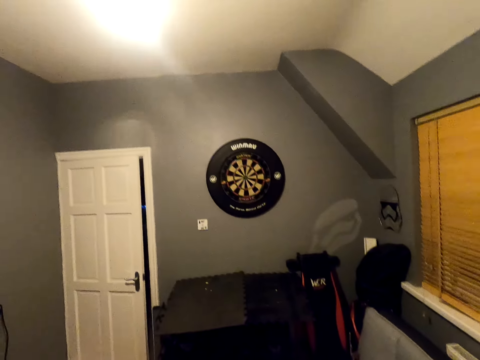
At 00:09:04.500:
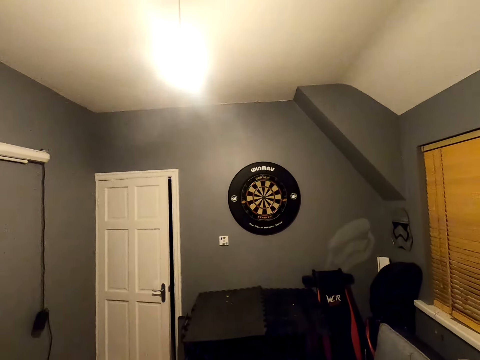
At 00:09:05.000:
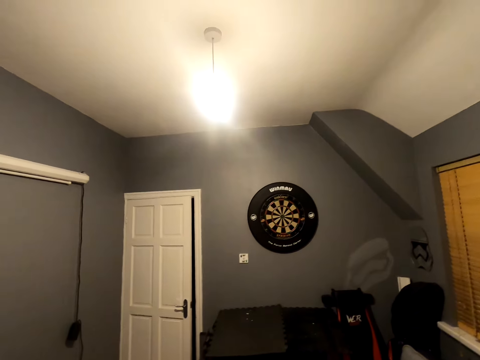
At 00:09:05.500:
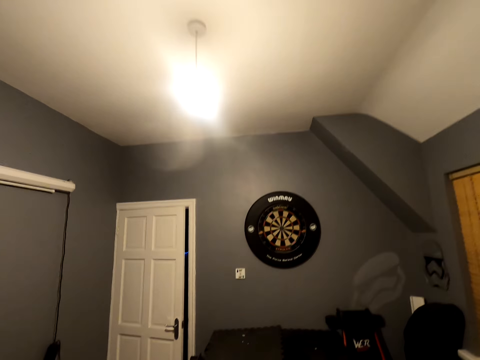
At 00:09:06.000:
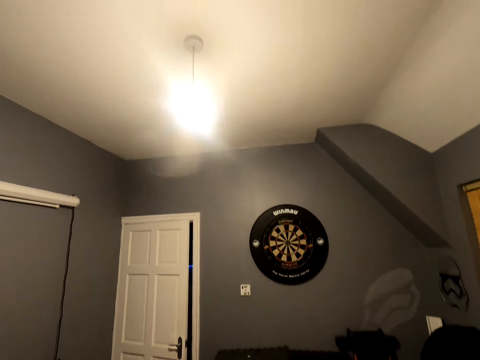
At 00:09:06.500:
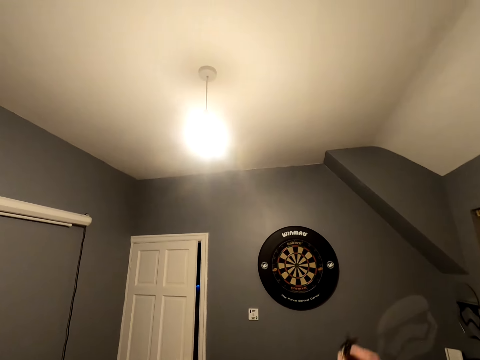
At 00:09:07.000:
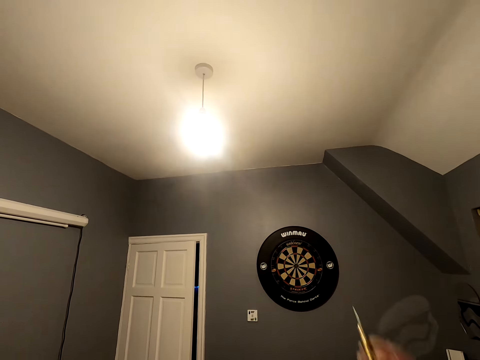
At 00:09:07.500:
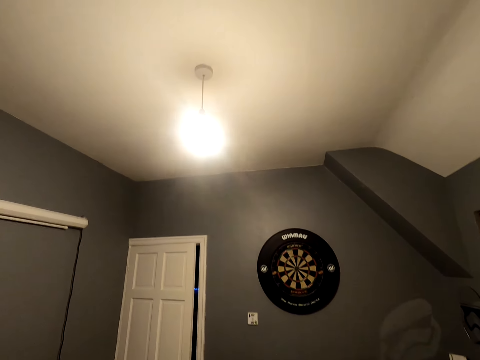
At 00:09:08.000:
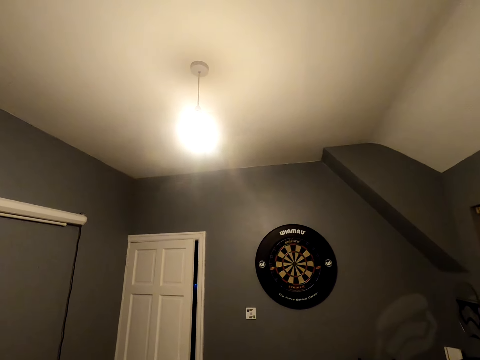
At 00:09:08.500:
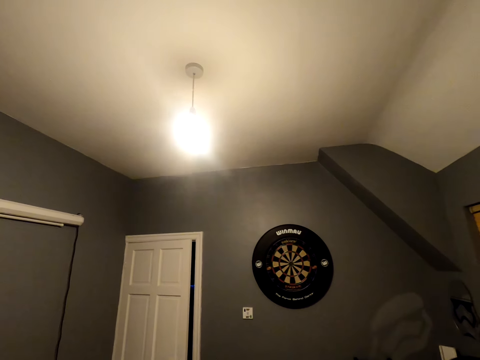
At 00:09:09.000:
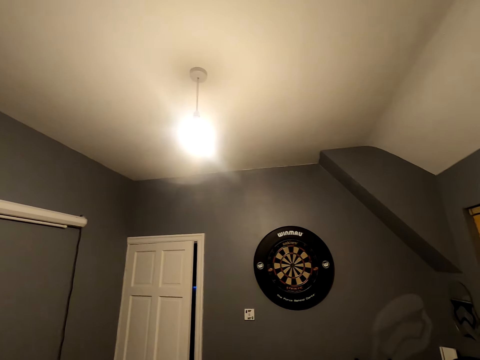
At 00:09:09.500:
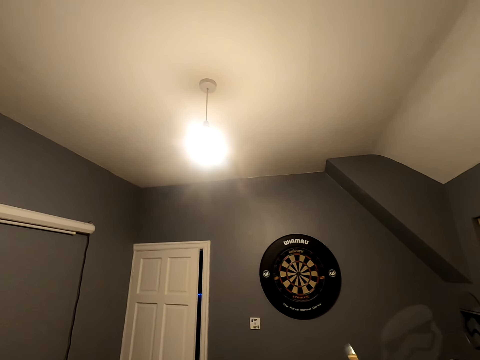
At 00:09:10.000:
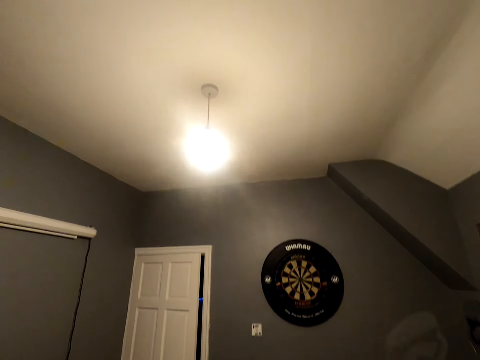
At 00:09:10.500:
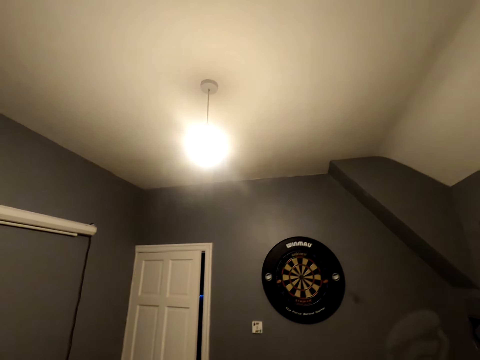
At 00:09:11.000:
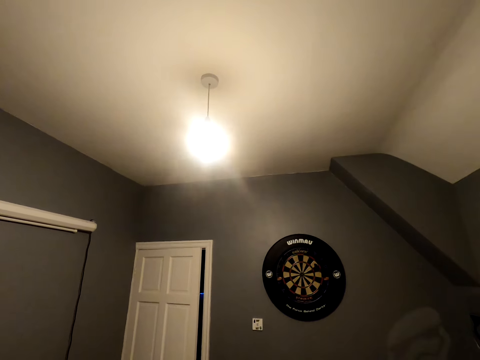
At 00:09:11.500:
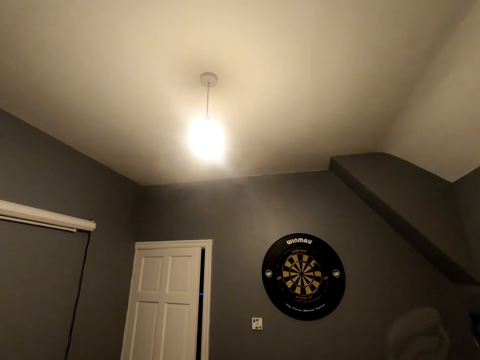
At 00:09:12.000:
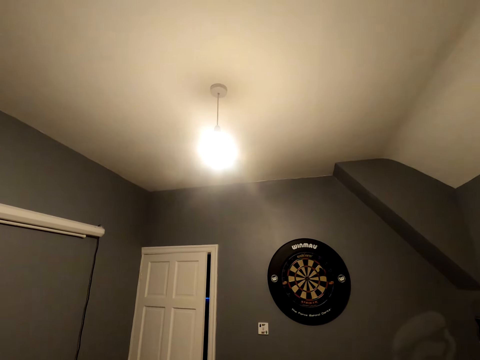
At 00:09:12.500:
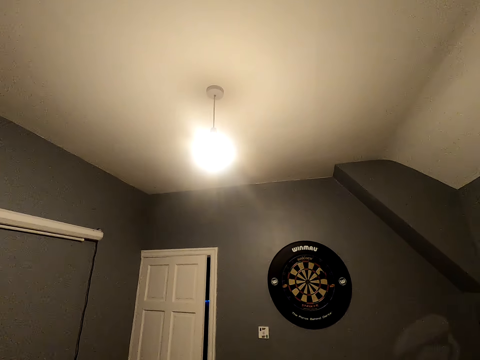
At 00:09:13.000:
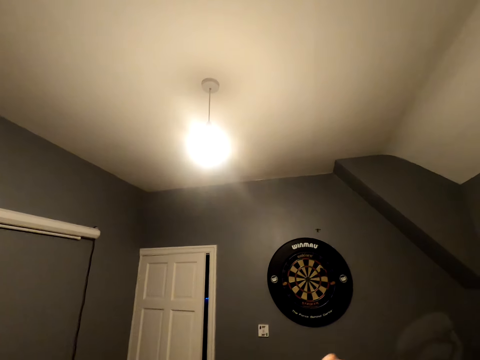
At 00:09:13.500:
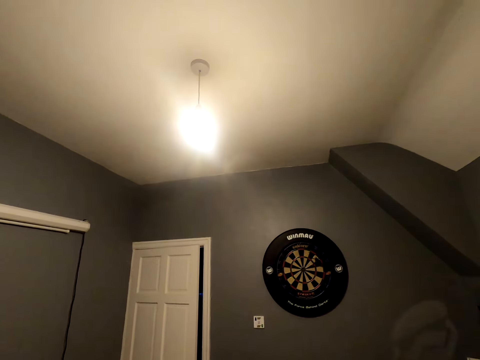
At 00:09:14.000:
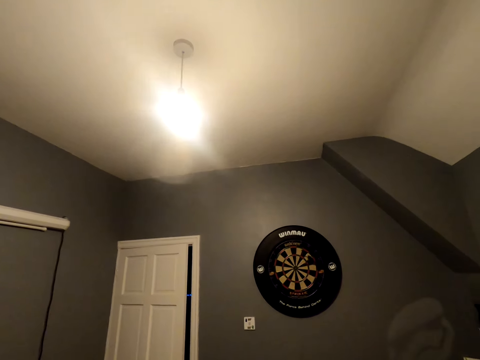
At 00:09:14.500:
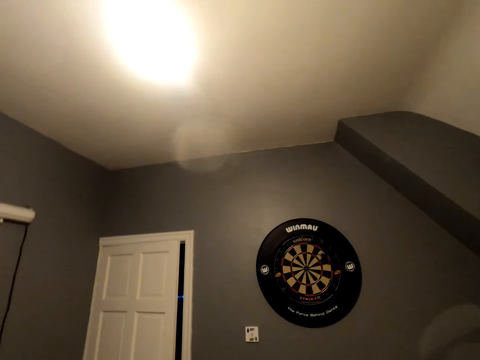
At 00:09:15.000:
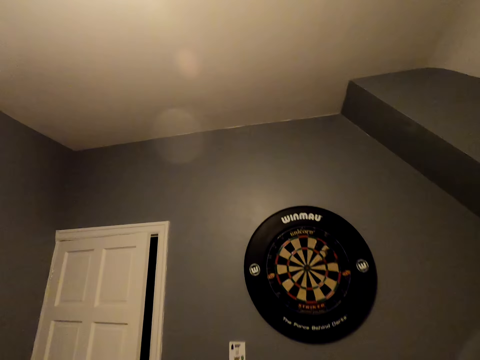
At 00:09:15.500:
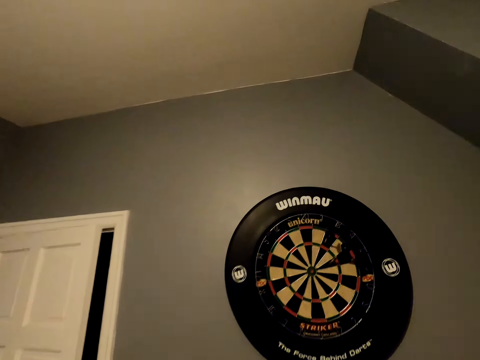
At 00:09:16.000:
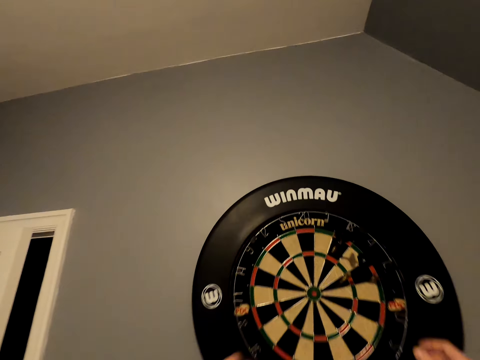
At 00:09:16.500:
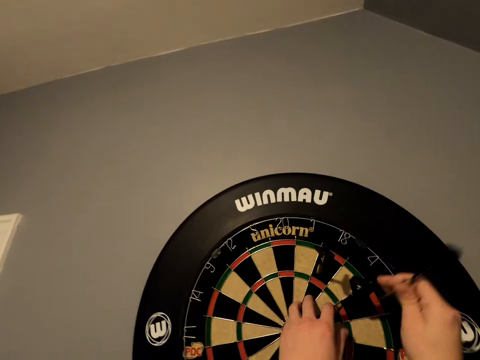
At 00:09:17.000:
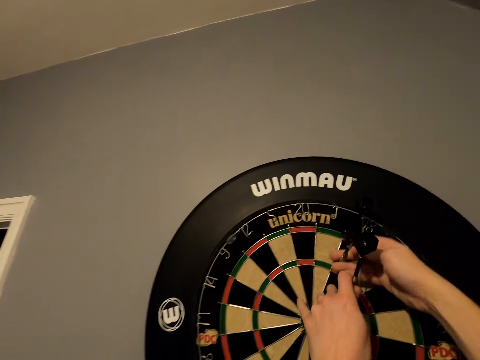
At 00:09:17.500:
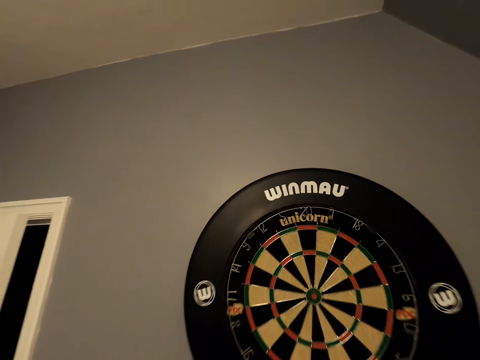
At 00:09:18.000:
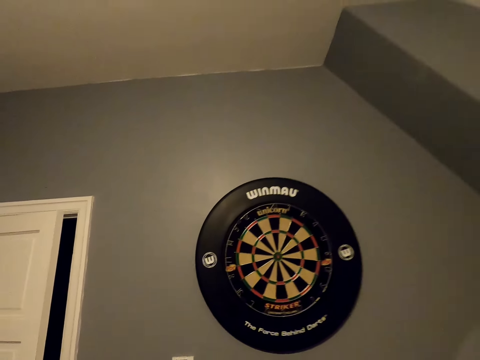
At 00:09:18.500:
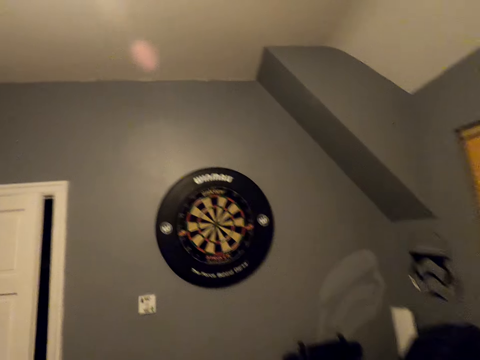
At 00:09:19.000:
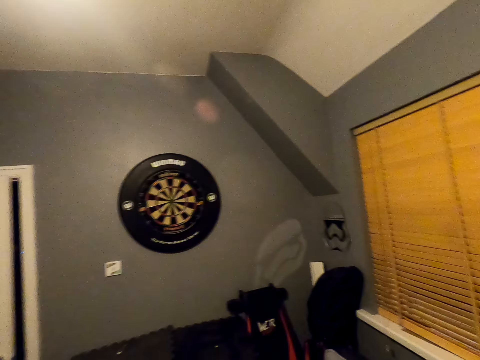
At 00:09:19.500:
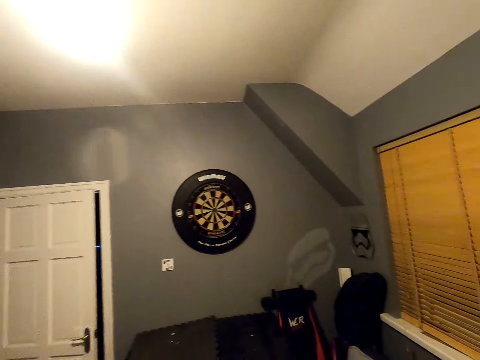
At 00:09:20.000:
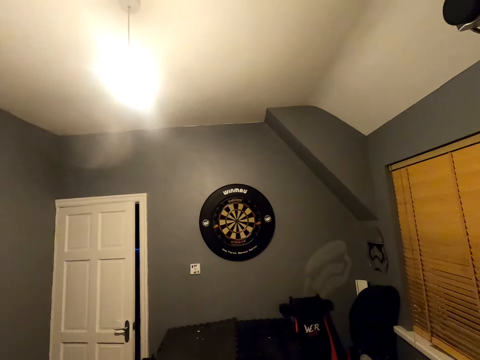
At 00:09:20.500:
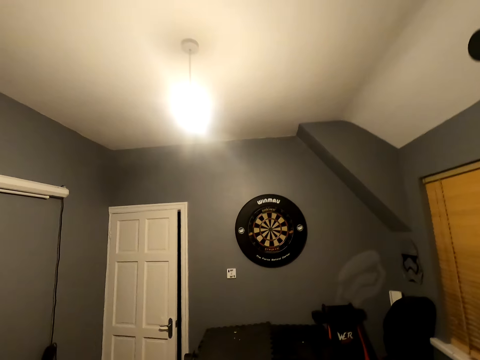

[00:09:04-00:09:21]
The camera wearer looks at the dart board. They position the dart. They throw the soft tip darts. They position the dart. They throw the dart. They position the dart. They throw the dart. They move close to the dartboard. They pick the soft tip darts from the dartboard. They walk in the room. They move back.

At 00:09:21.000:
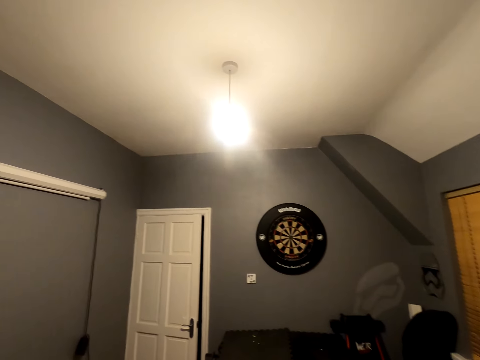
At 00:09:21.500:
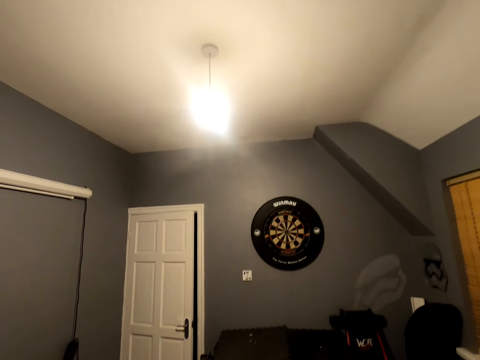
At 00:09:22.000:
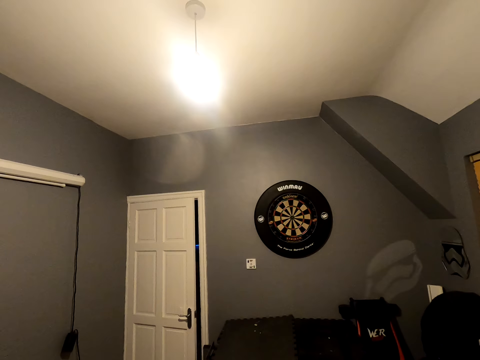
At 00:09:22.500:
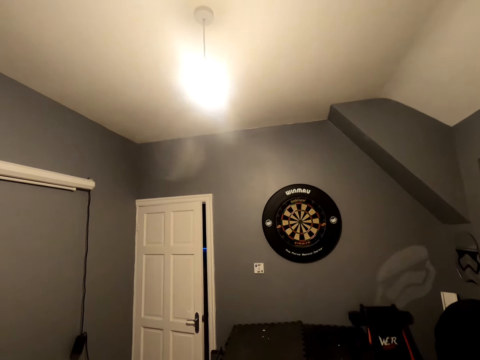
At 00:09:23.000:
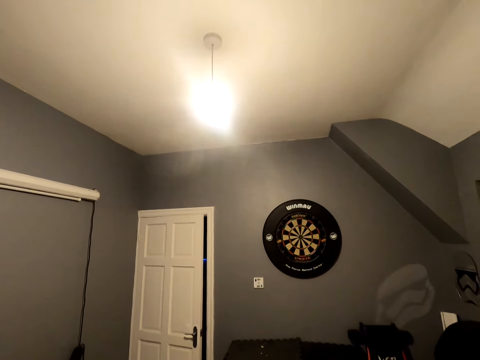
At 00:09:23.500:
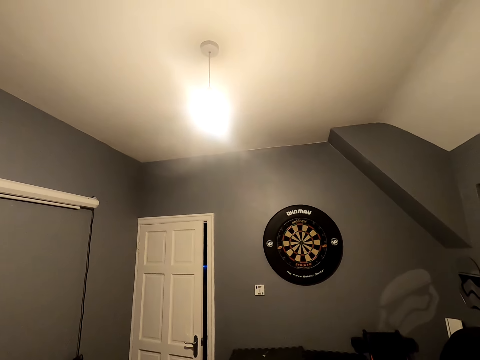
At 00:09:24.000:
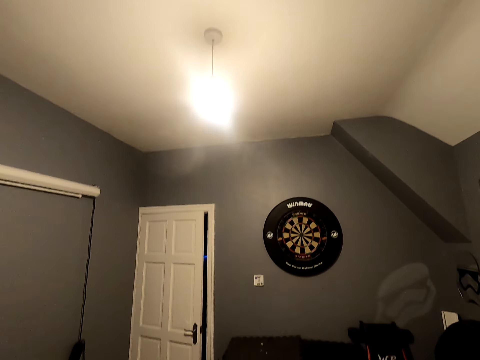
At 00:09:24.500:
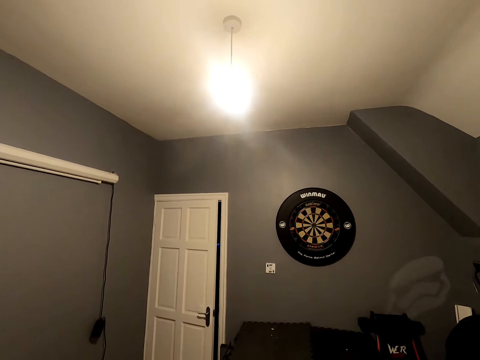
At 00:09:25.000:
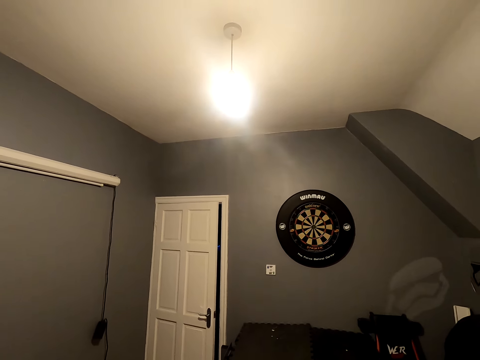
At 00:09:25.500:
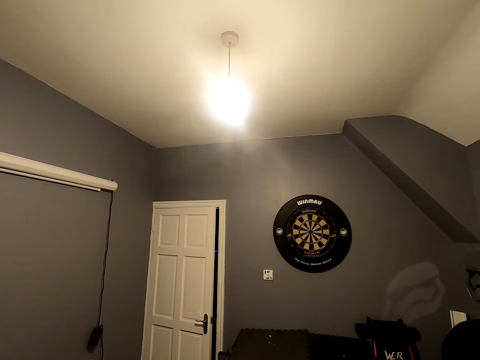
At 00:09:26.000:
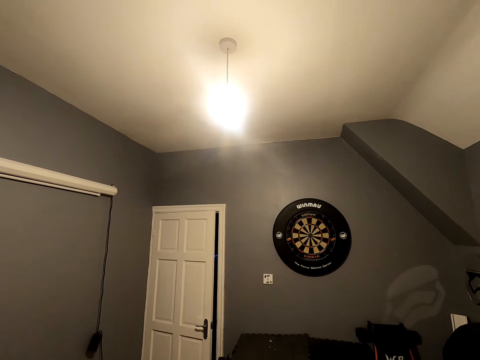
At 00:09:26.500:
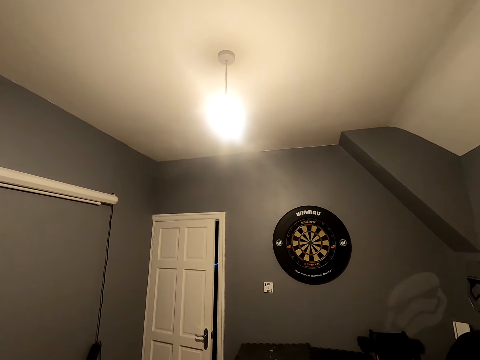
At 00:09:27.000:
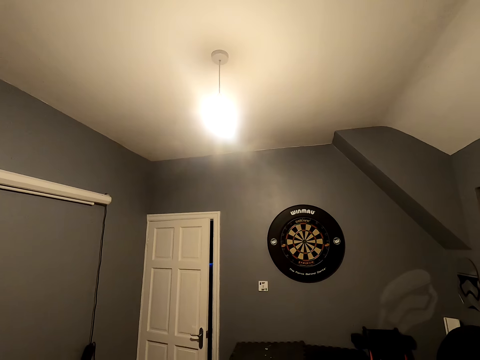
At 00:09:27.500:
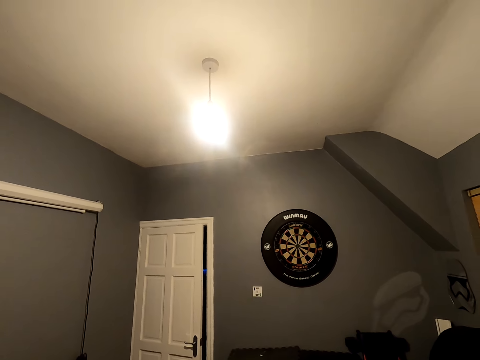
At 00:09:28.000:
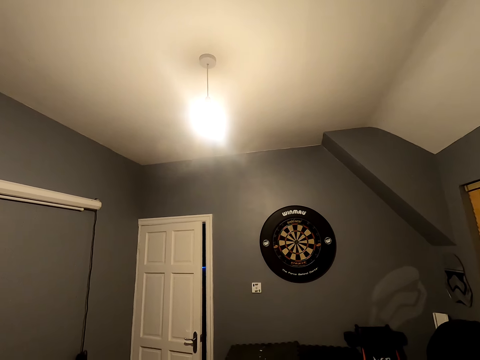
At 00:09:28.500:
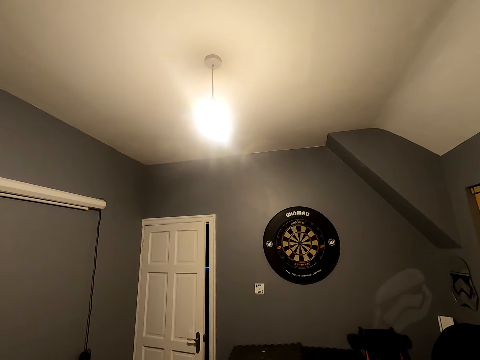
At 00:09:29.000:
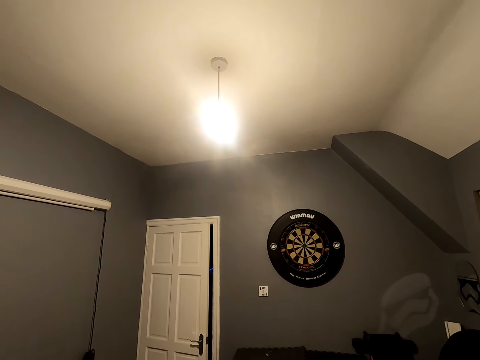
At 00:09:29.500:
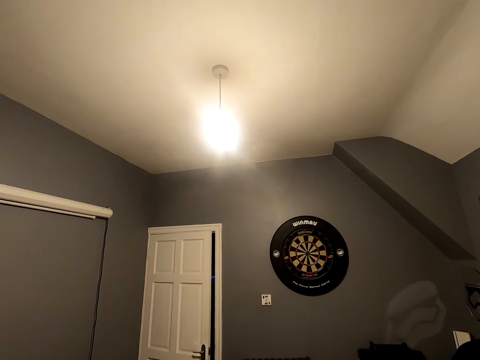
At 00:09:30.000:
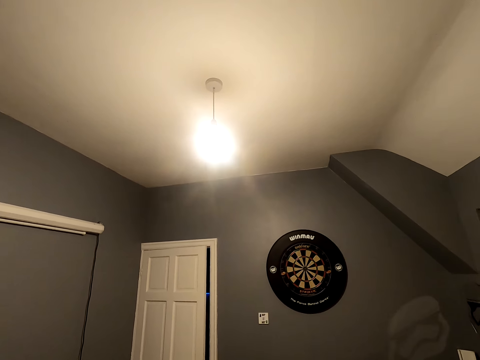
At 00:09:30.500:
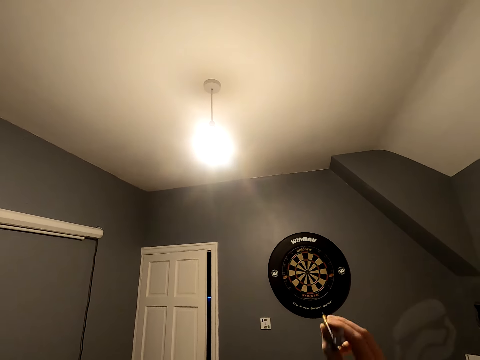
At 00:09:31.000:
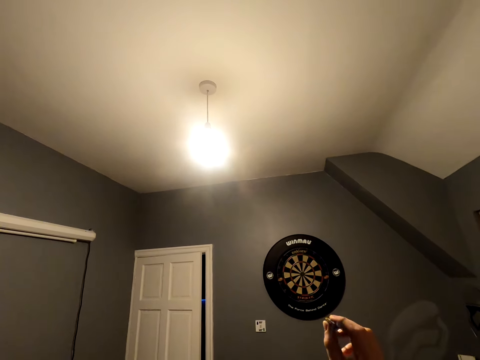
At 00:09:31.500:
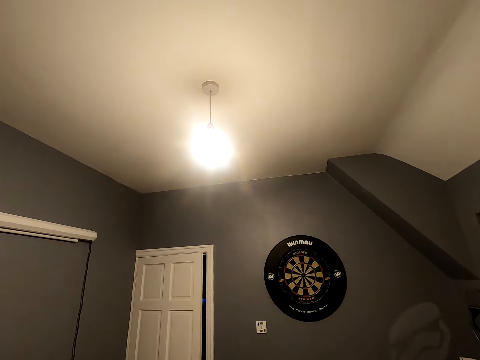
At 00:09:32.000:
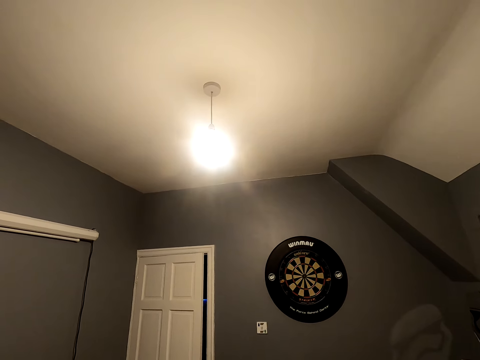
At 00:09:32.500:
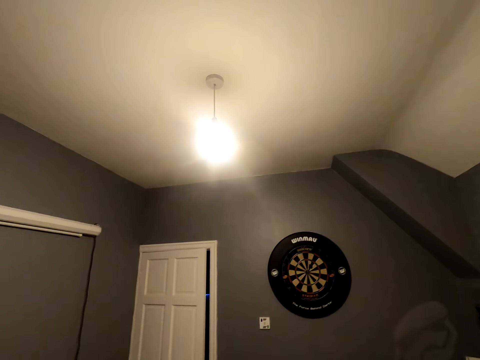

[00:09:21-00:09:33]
The camera wearer looks at the dartboard. They position the dart. They throw the soft tip darts.
